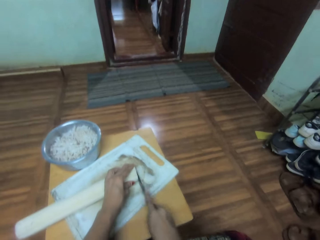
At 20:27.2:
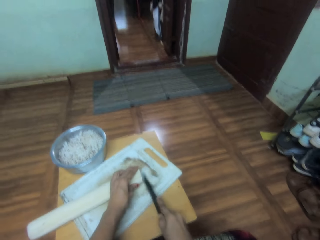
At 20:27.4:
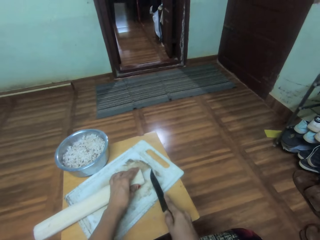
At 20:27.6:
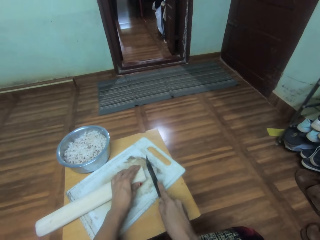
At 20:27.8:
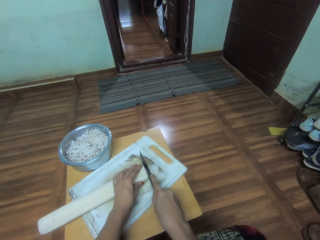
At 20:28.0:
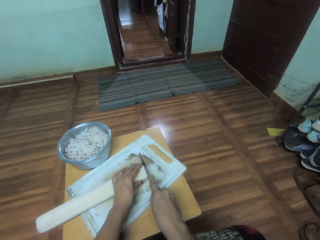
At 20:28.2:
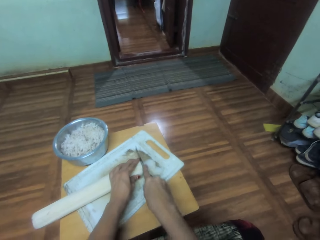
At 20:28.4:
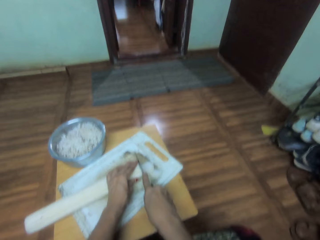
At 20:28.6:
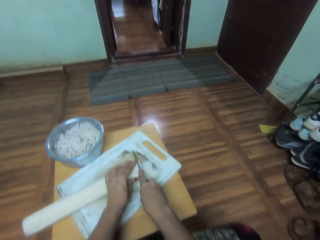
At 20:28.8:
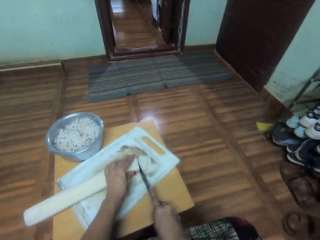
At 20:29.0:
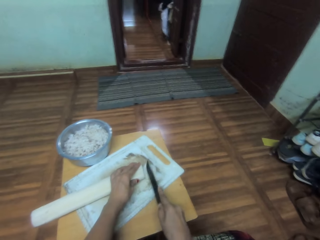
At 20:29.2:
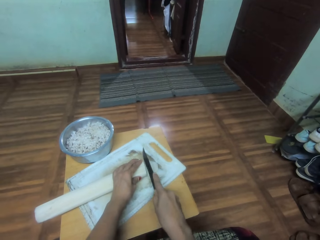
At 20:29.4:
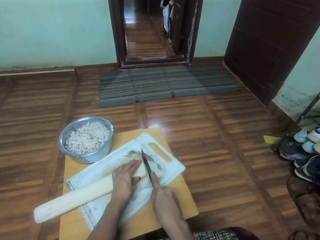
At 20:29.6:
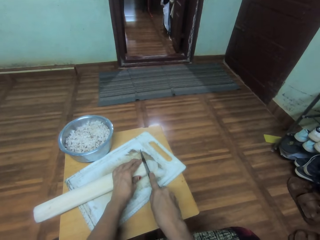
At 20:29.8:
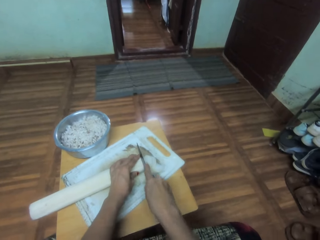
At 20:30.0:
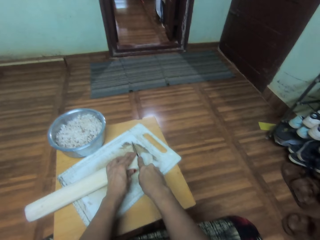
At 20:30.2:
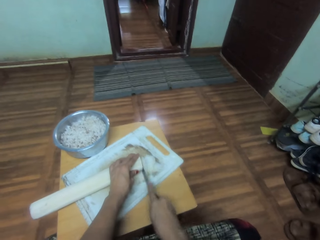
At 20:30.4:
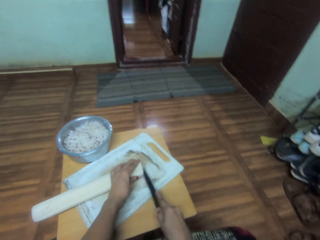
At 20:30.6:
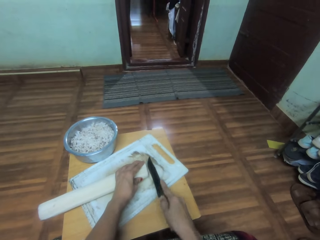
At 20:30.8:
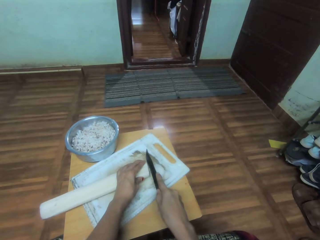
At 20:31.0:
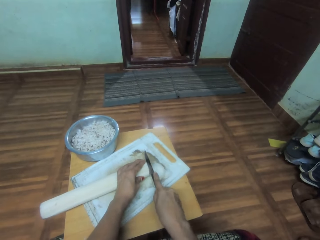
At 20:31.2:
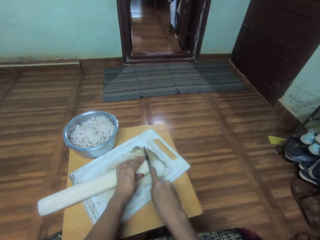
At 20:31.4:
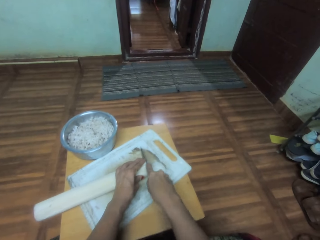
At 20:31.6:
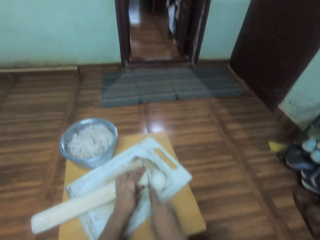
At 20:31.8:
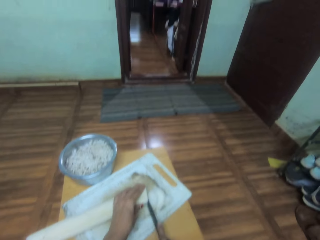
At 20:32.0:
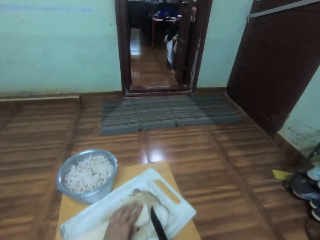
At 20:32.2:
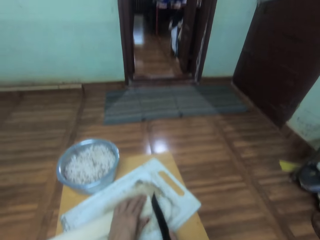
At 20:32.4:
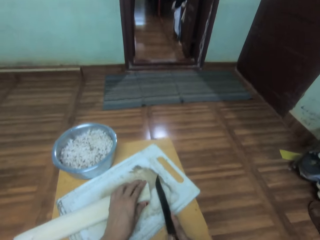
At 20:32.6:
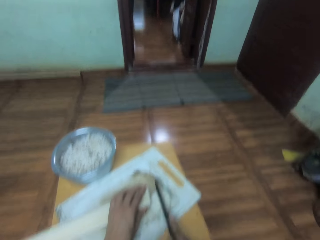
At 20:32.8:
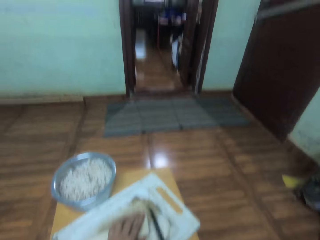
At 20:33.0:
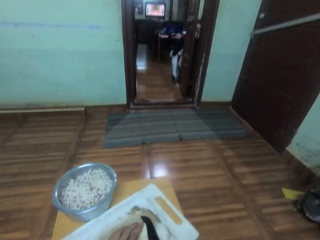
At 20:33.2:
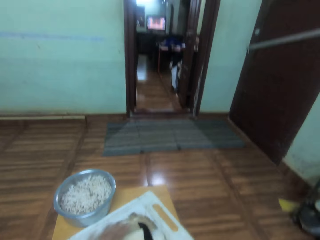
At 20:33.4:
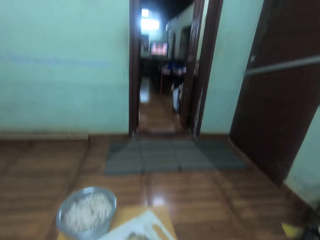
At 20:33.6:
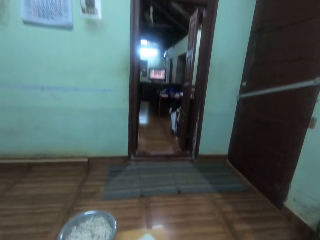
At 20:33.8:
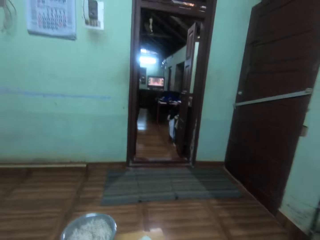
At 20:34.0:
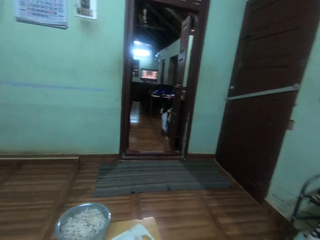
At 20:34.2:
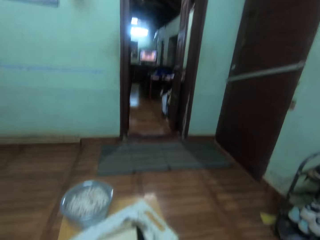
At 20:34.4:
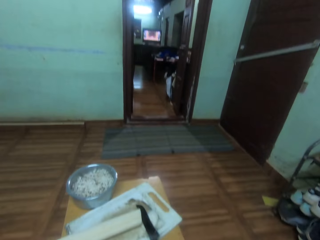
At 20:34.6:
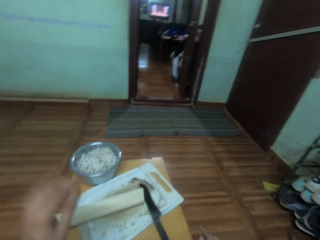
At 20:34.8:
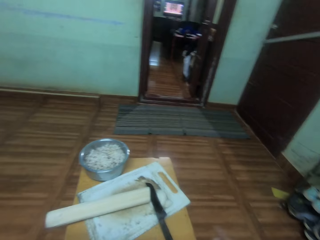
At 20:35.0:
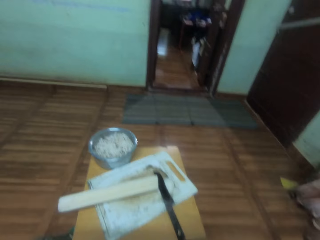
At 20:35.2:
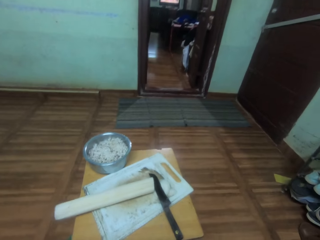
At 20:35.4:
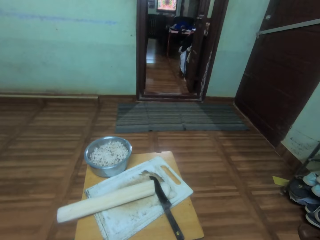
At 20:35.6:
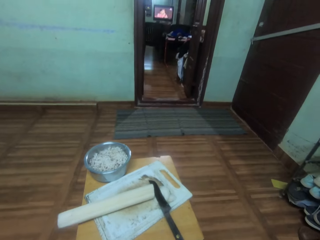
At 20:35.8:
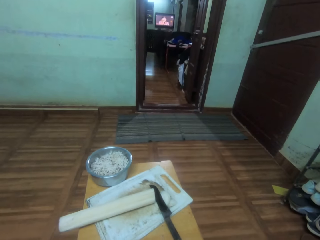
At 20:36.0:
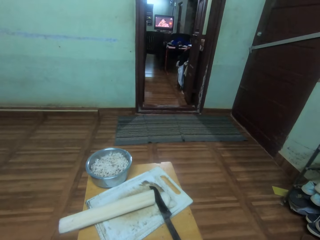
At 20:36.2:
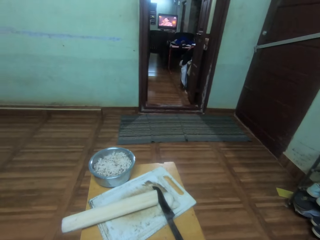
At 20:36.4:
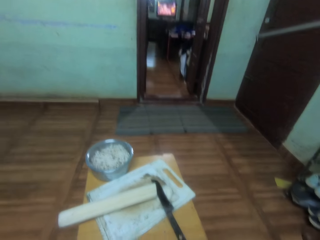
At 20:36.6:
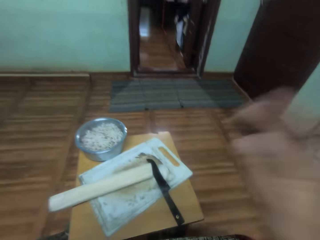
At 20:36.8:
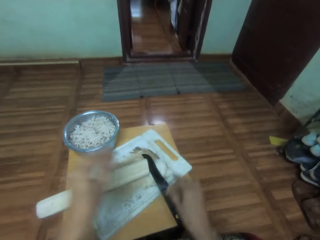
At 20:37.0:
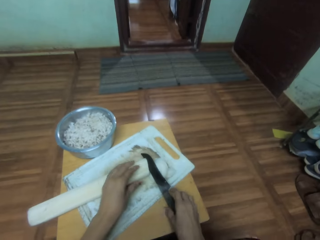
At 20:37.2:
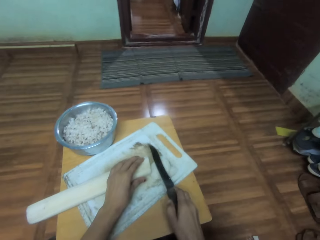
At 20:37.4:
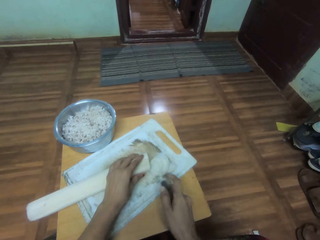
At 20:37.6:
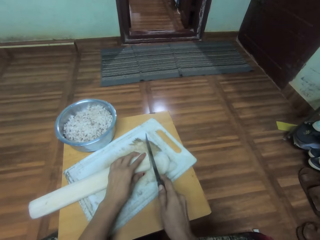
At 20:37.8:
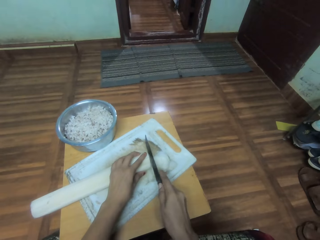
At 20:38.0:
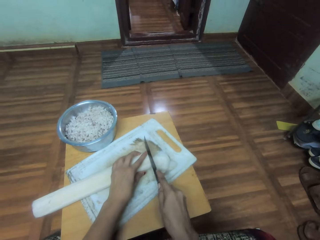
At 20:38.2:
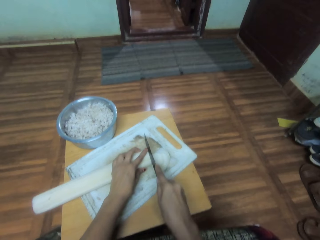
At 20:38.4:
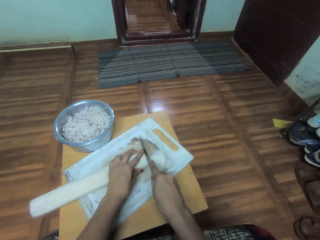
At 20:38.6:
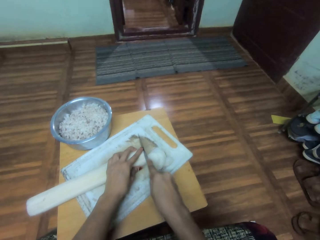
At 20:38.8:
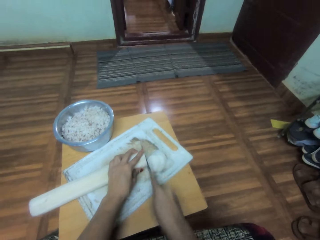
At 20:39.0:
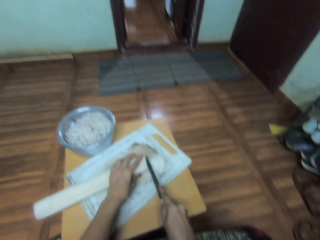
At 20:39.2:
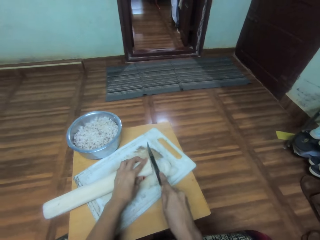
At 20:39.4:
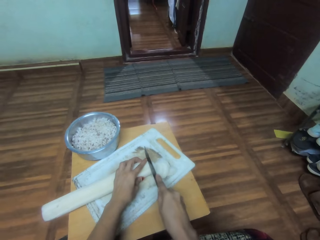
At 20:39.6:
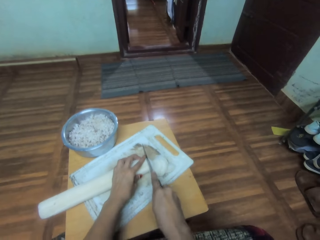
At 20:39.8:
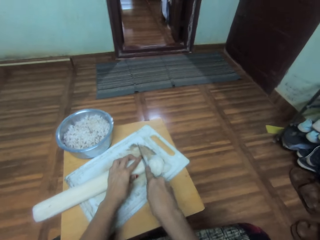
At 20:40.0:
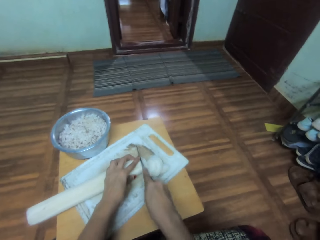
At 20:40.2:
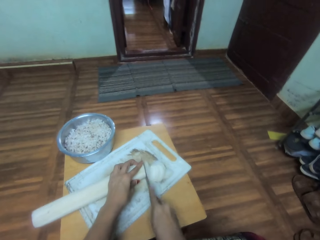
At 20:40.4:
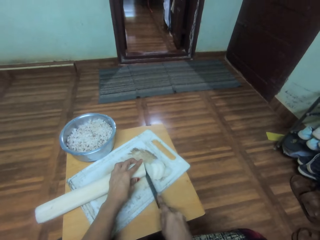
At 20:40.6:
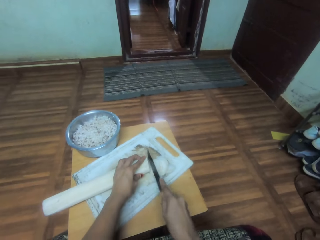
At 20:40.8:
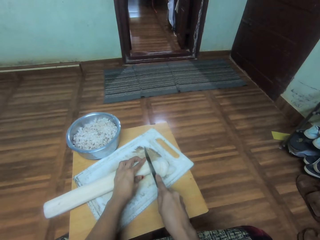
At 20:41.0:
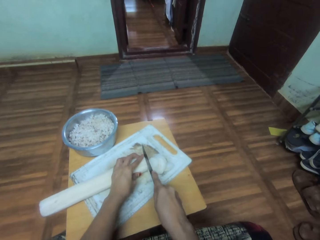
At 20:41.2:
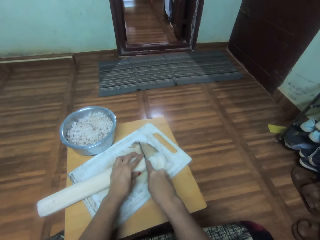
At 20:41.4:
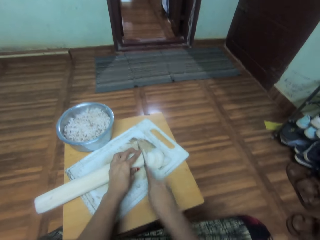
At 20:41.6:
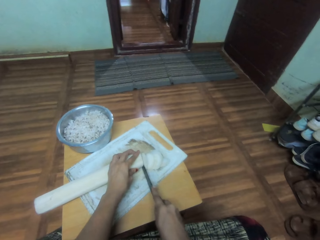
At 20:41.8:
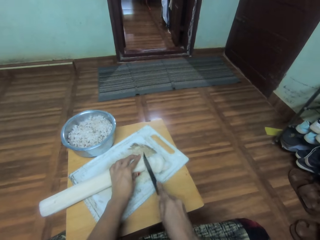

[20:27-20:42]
The camera wearer adjusts the camera on the head. They pick a knife from the chop board. They cut something on the chop board.

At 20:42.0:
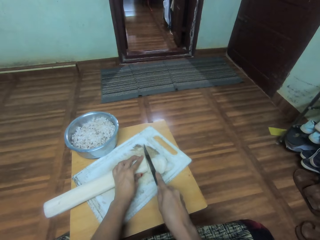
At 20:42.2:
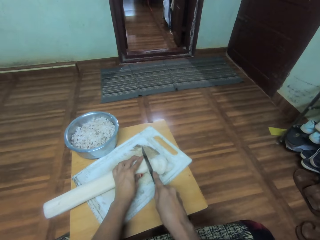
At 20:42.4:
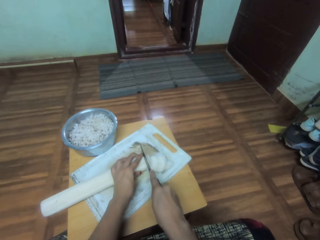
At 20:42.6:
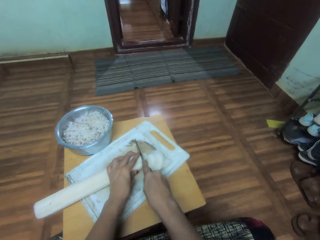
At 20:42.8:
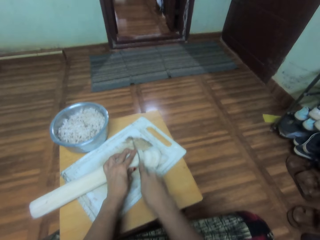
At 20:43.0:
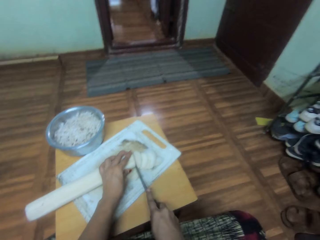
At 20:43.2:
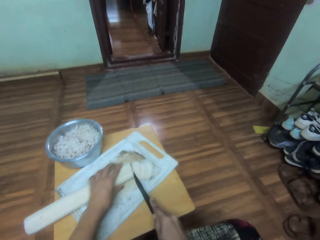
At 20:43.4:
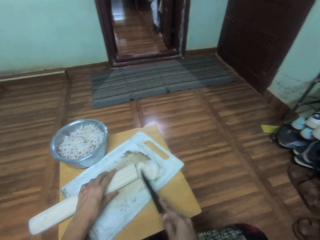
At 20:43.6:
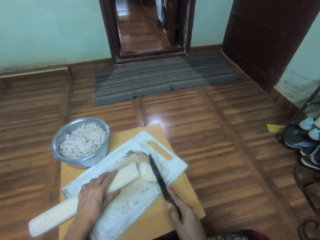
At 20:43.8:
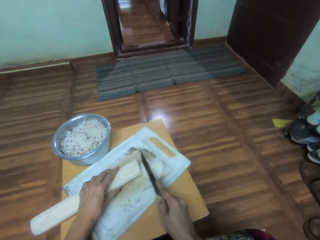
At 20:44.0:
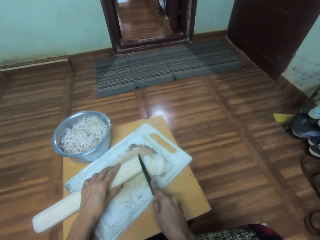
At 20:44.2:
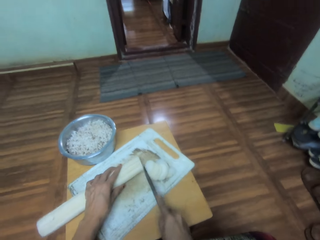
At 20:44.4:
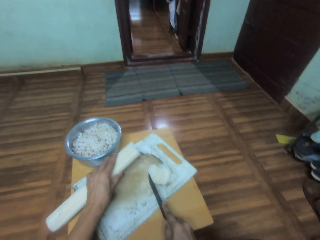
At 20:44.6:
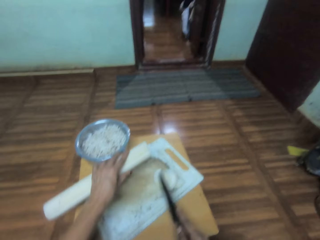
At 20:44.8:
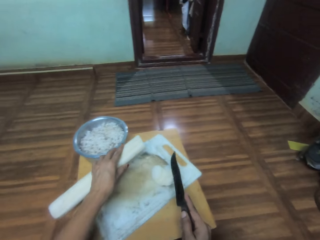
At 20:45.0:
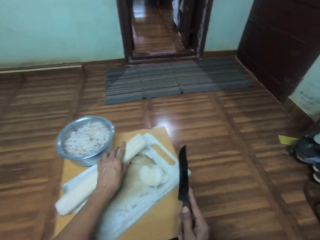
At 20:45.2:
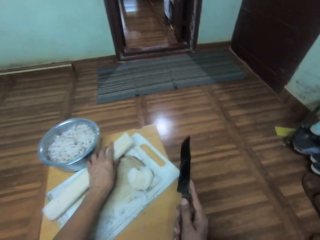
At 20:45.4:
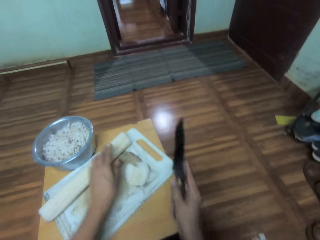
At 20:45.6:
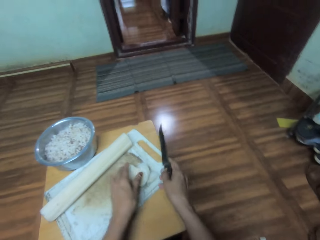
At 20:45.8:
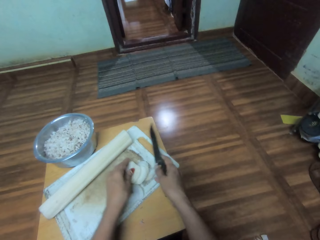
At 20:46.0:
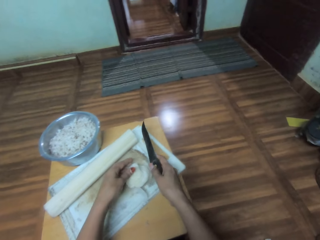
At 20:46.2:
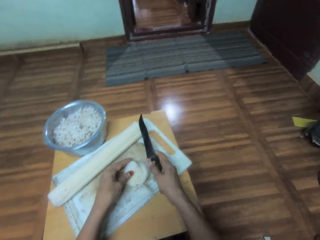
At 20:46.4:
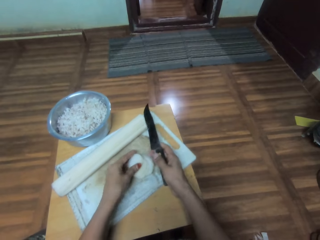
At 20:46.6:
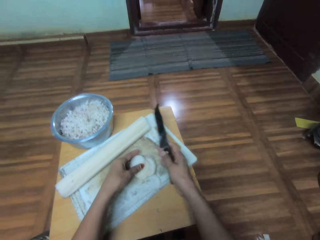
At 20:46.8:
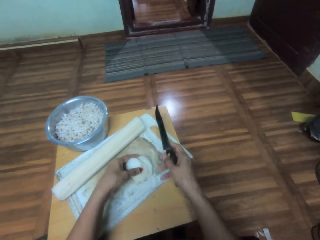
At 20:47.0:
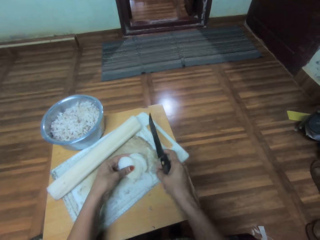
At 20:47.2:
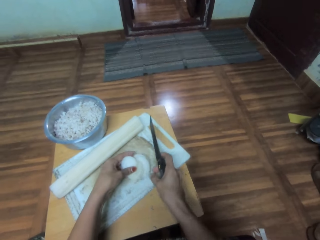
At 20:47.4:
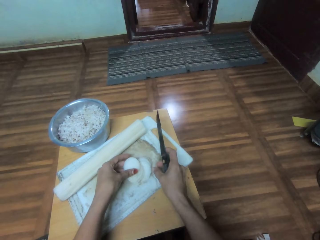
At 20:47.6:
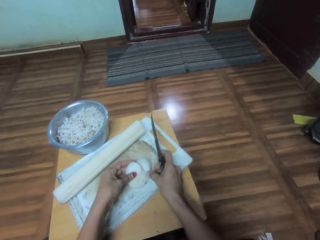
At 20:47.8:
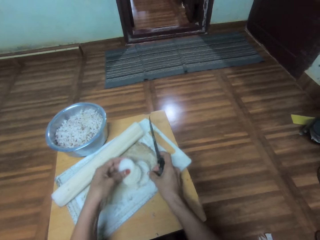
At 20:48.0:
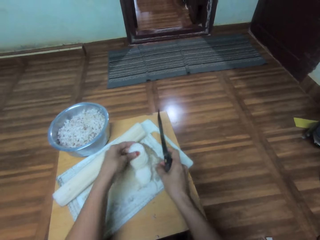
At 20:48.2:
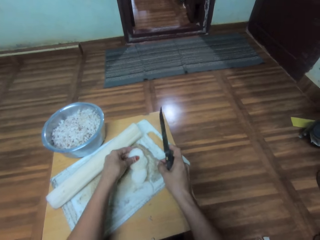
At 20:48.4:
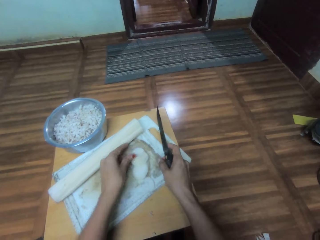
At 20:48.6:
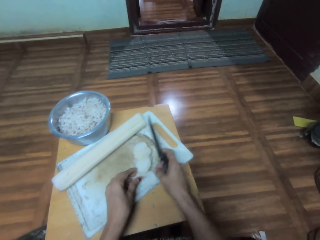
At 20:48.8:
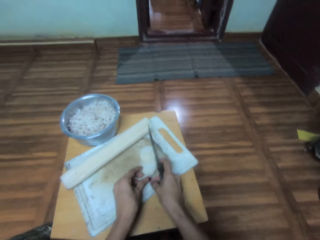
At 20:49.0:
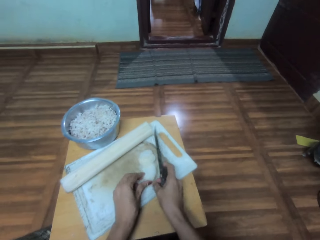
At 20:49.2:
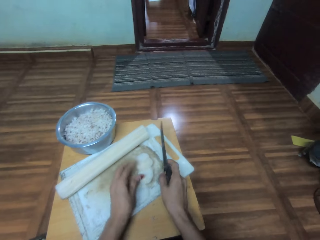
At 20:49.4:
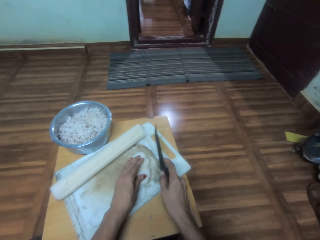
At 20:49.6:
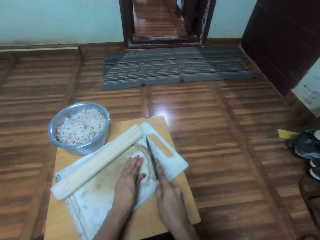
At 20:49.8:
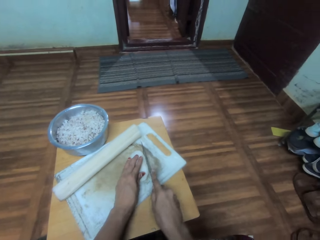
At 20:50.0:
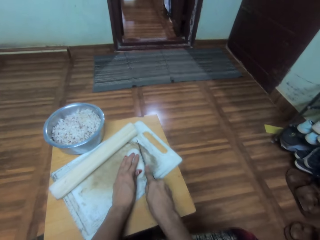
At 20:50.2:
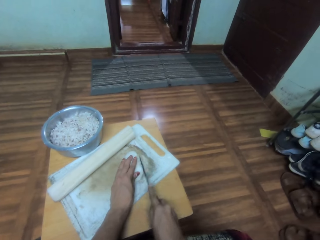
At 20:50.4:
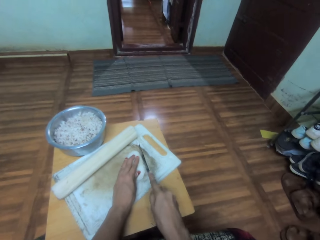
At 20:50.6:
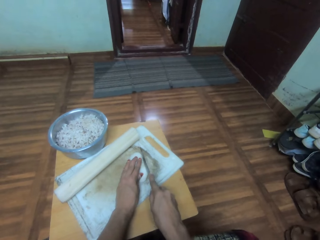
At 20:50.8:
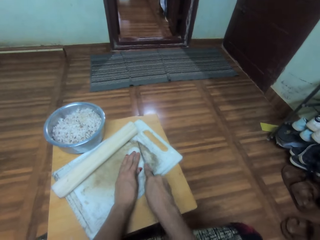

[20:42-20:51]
The camera wearer moves something on the chop board. They put the object aside and arrange something on the chop board. They chop something on the chopping board using a knife.
